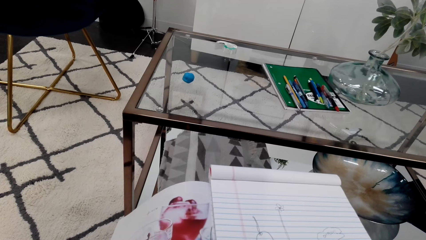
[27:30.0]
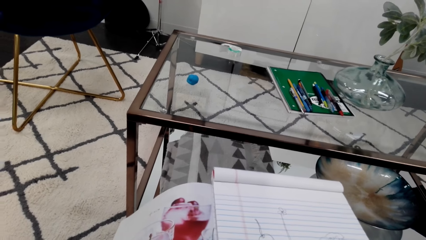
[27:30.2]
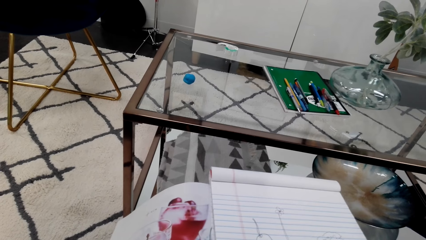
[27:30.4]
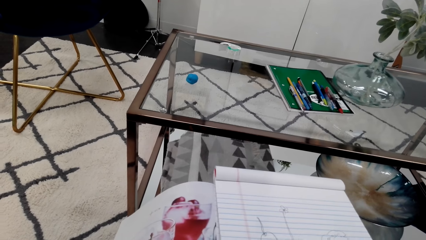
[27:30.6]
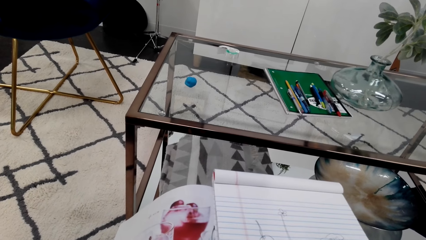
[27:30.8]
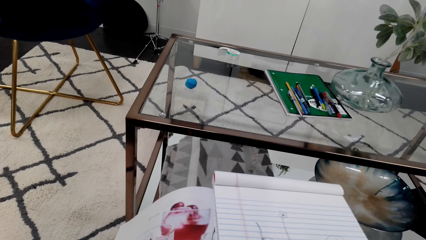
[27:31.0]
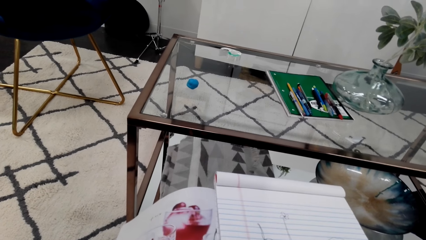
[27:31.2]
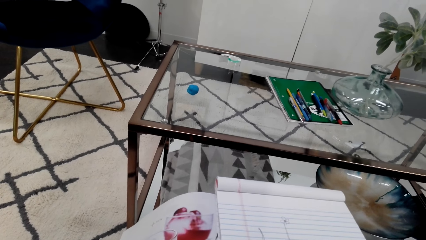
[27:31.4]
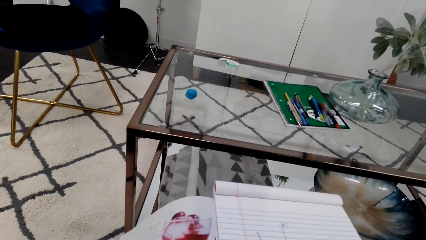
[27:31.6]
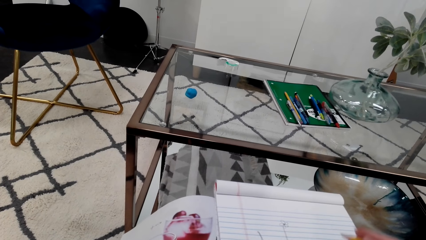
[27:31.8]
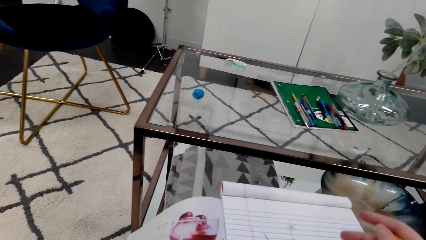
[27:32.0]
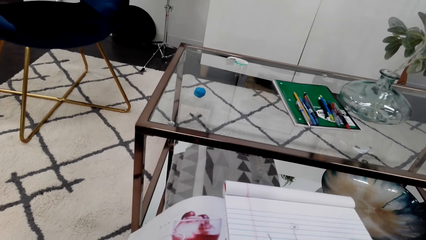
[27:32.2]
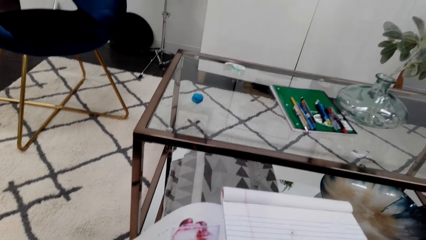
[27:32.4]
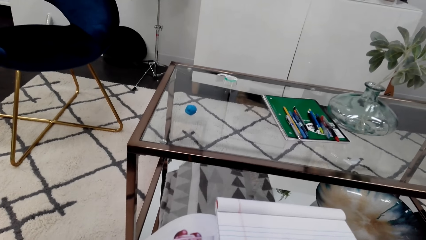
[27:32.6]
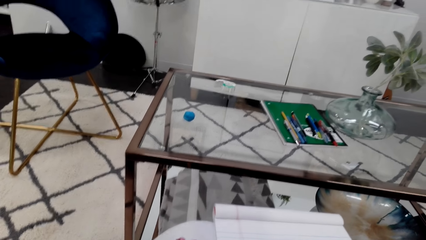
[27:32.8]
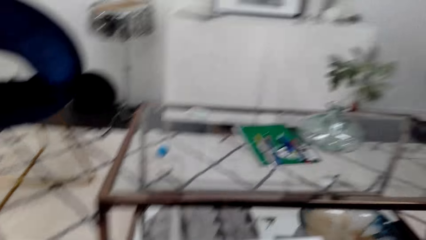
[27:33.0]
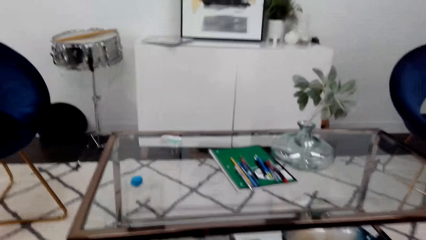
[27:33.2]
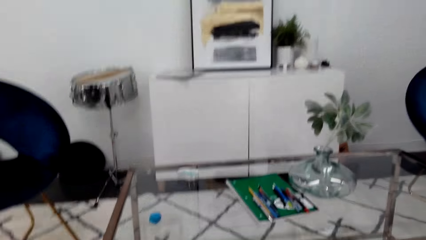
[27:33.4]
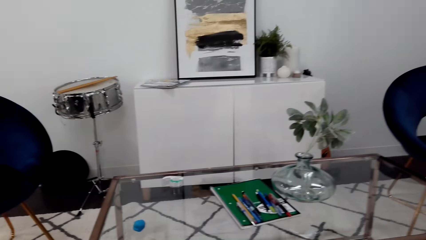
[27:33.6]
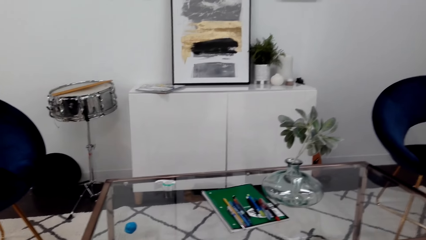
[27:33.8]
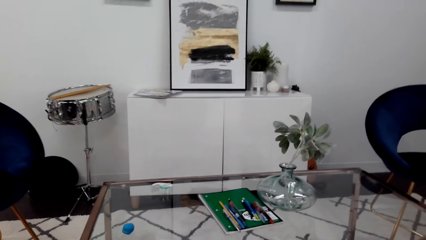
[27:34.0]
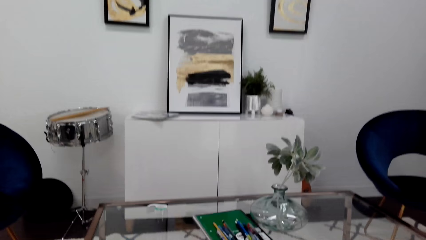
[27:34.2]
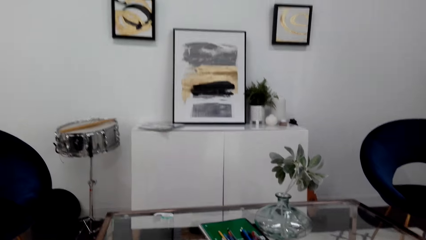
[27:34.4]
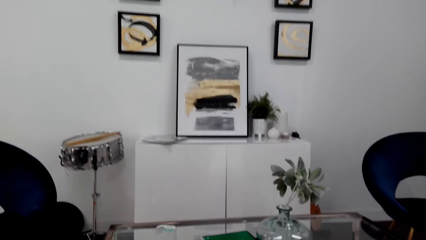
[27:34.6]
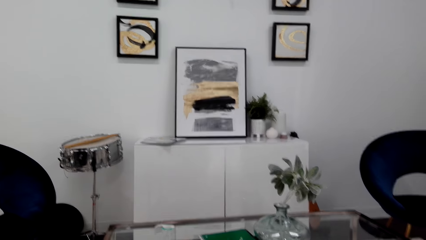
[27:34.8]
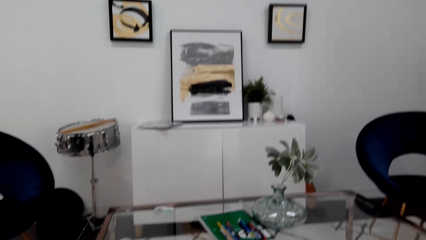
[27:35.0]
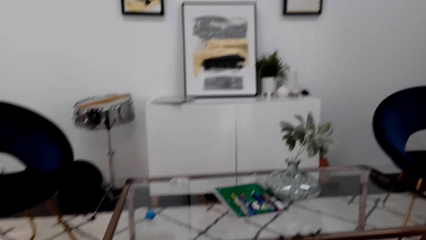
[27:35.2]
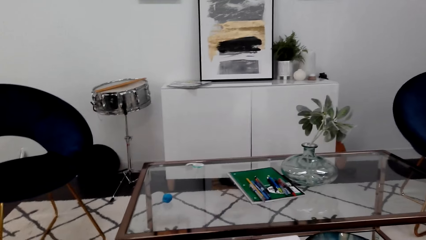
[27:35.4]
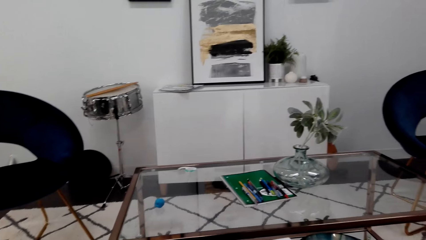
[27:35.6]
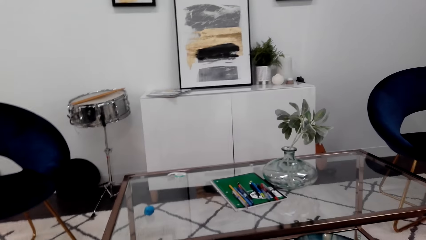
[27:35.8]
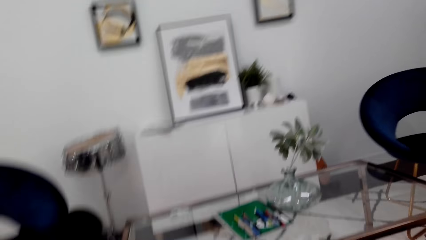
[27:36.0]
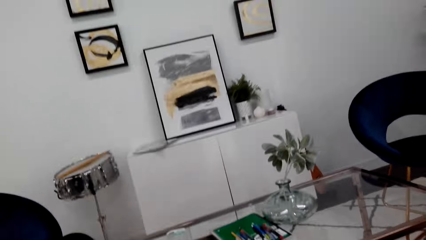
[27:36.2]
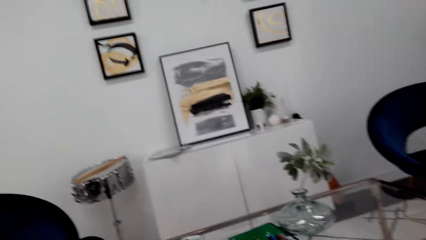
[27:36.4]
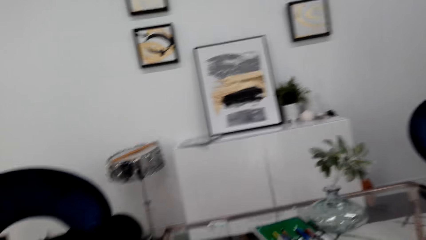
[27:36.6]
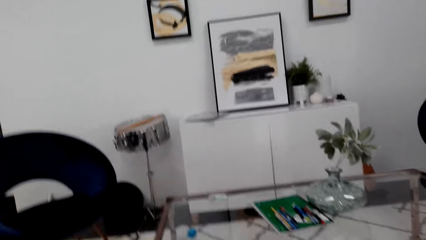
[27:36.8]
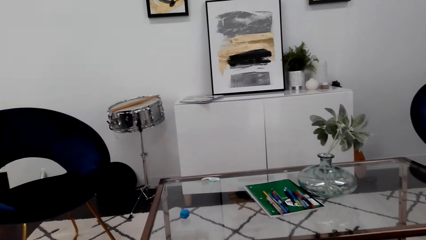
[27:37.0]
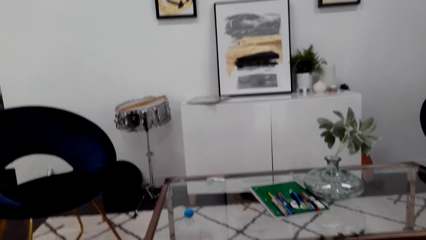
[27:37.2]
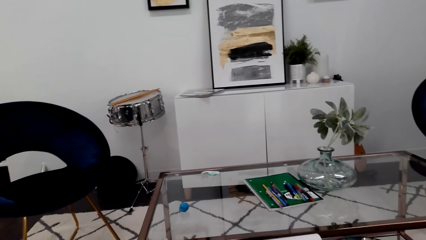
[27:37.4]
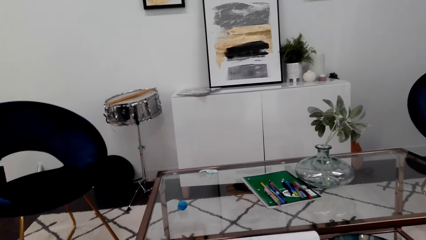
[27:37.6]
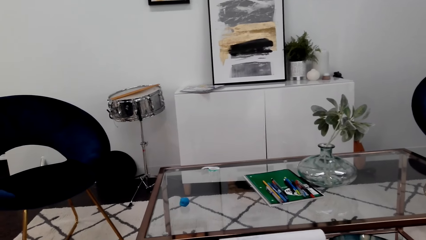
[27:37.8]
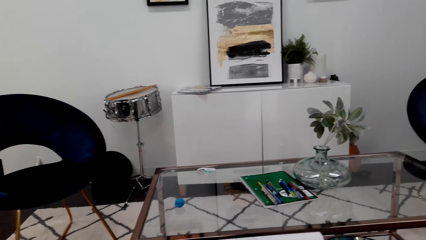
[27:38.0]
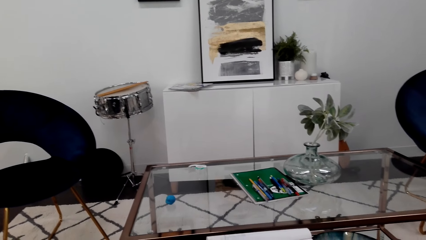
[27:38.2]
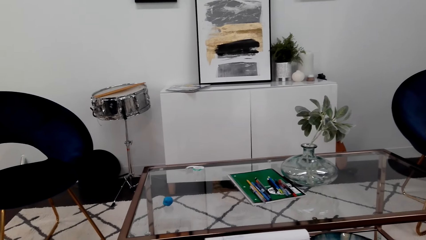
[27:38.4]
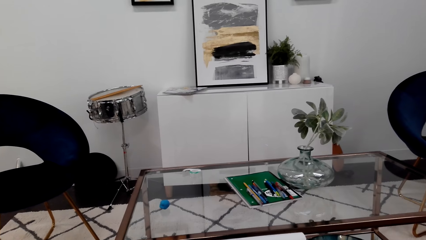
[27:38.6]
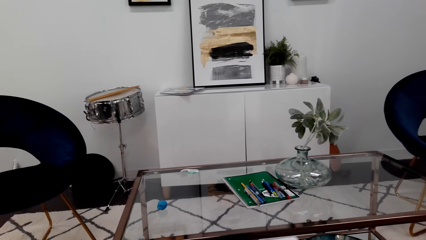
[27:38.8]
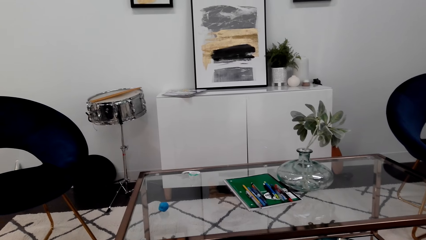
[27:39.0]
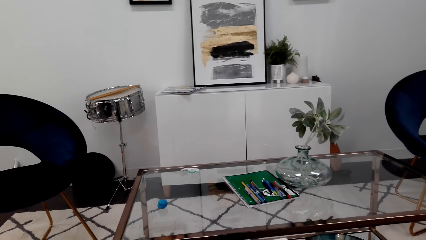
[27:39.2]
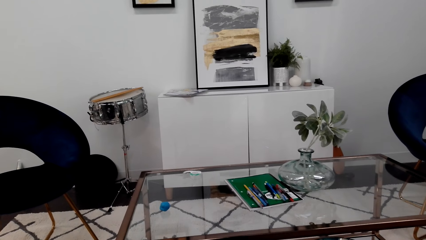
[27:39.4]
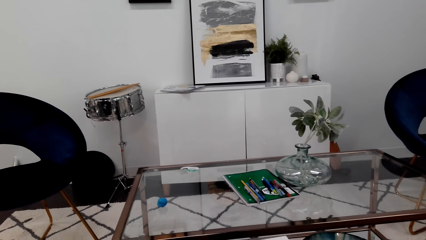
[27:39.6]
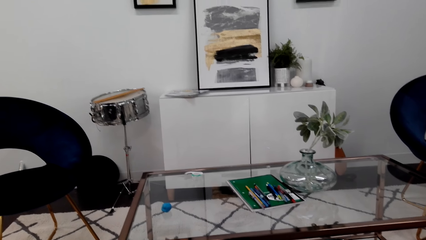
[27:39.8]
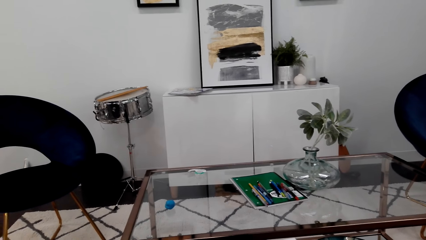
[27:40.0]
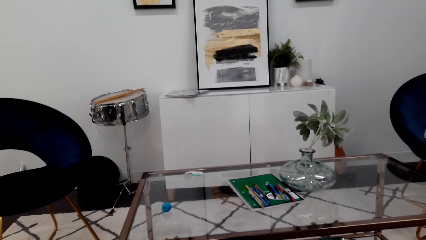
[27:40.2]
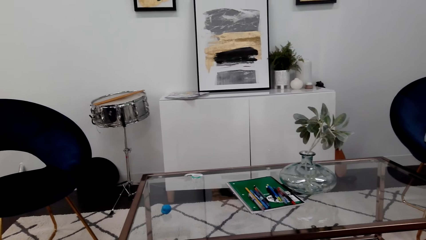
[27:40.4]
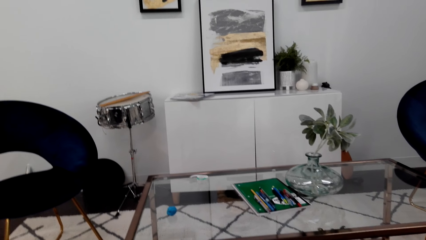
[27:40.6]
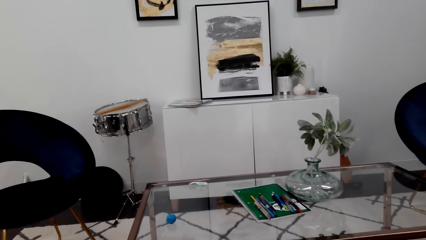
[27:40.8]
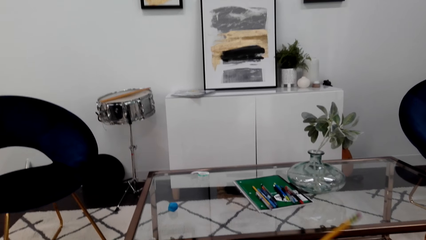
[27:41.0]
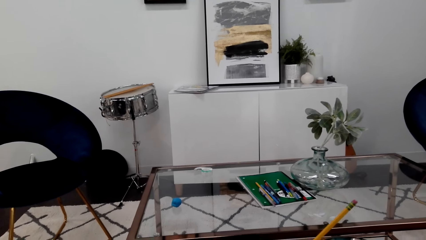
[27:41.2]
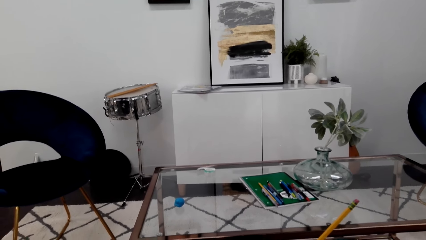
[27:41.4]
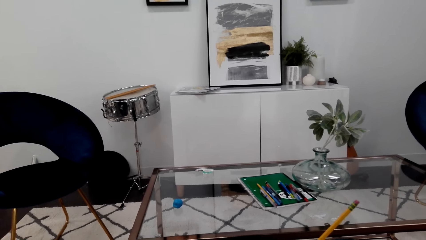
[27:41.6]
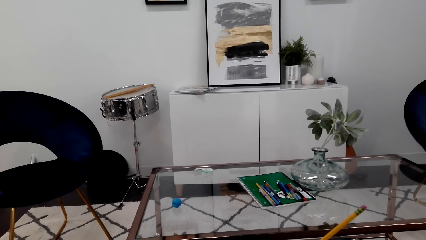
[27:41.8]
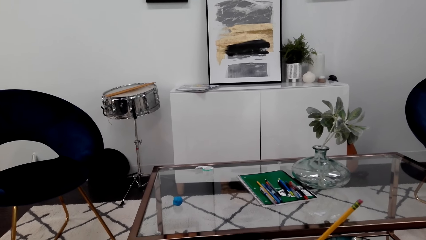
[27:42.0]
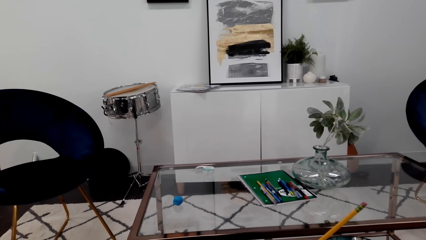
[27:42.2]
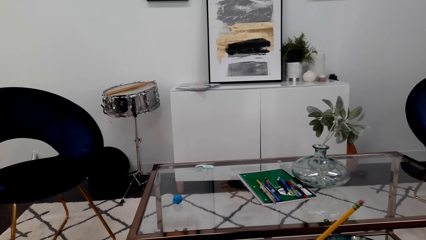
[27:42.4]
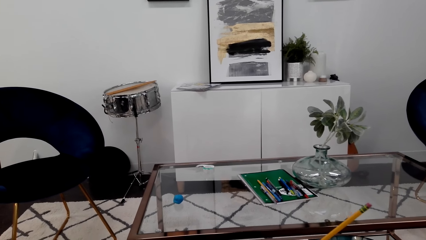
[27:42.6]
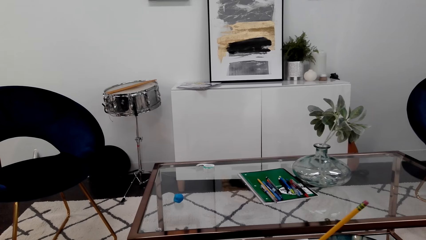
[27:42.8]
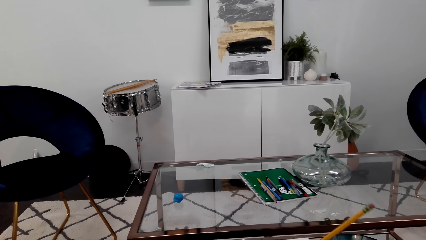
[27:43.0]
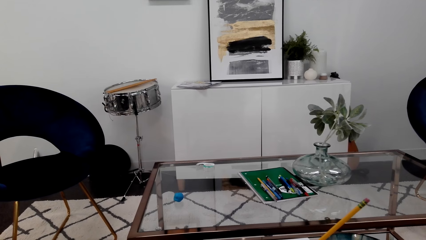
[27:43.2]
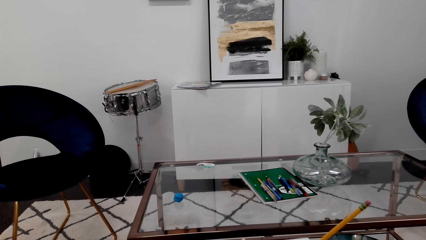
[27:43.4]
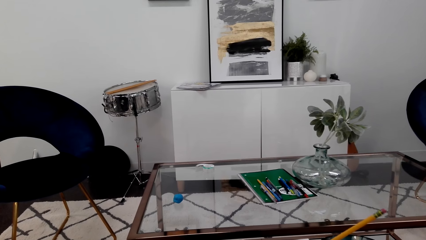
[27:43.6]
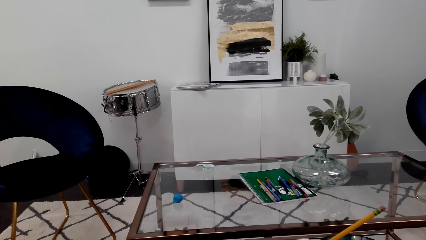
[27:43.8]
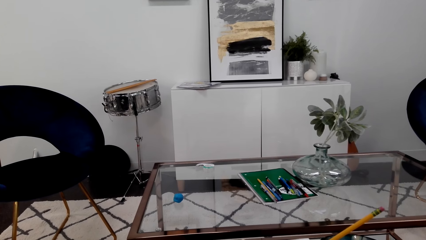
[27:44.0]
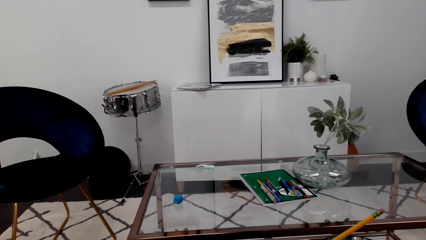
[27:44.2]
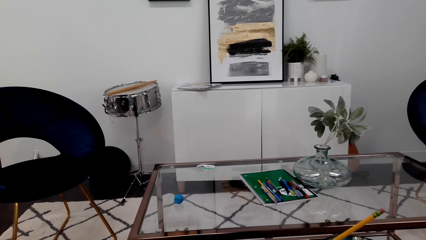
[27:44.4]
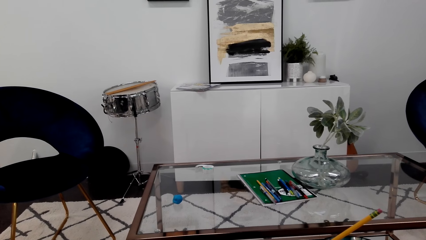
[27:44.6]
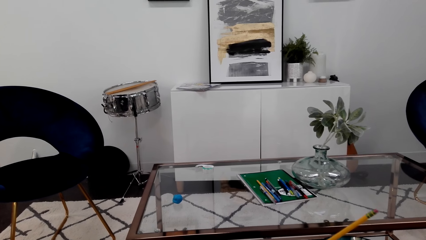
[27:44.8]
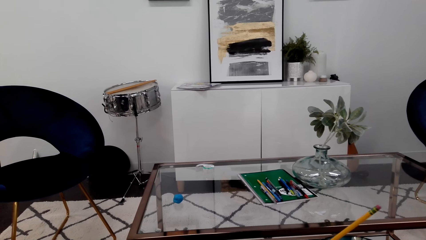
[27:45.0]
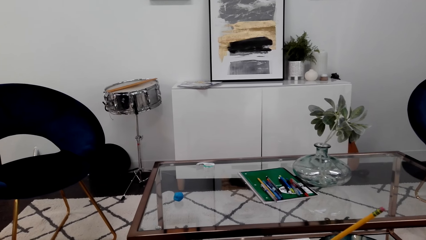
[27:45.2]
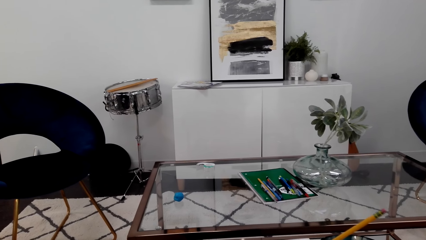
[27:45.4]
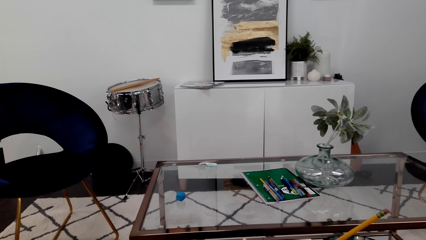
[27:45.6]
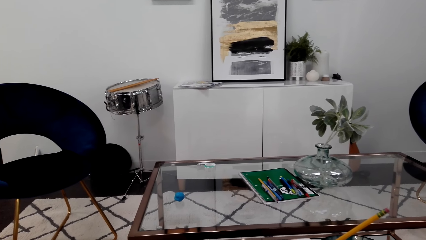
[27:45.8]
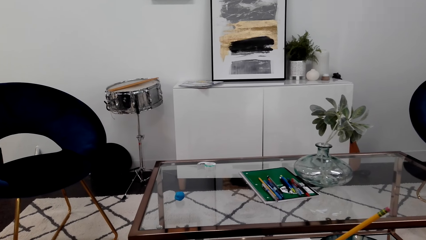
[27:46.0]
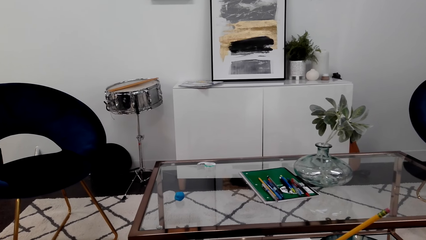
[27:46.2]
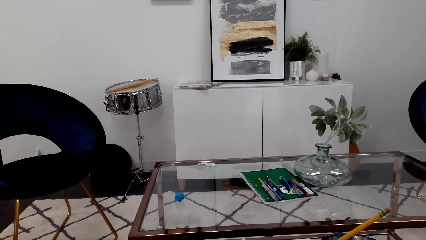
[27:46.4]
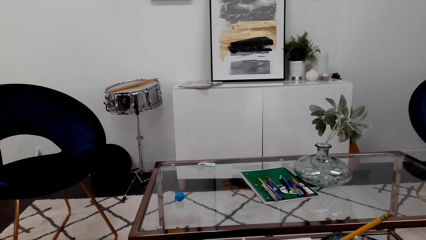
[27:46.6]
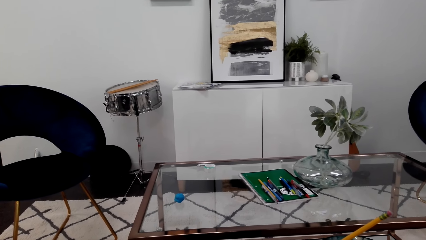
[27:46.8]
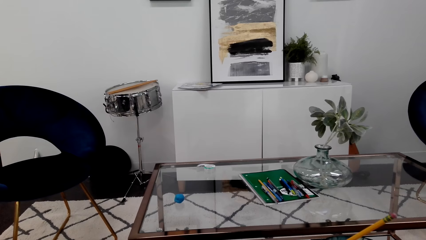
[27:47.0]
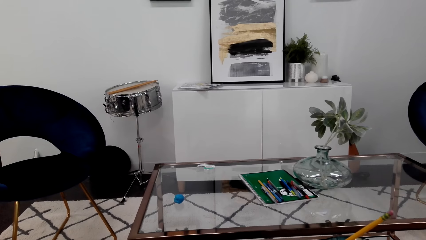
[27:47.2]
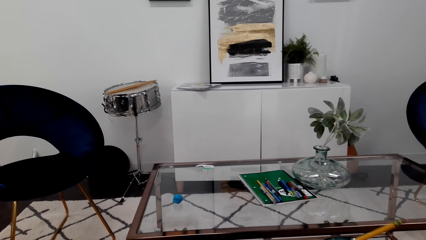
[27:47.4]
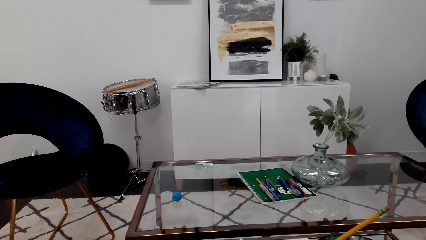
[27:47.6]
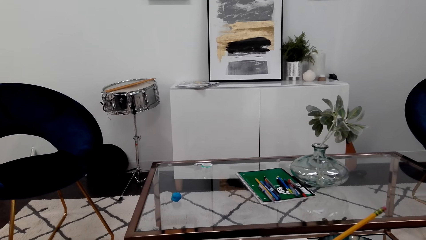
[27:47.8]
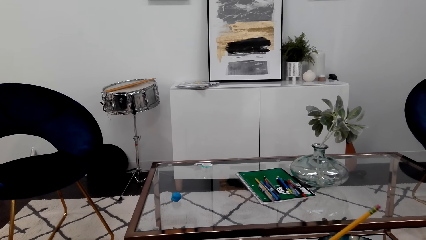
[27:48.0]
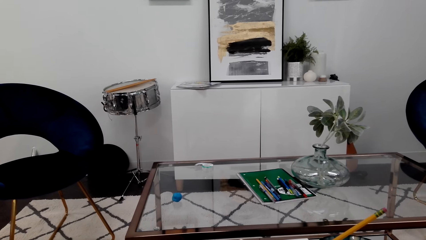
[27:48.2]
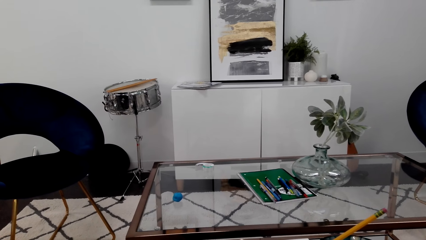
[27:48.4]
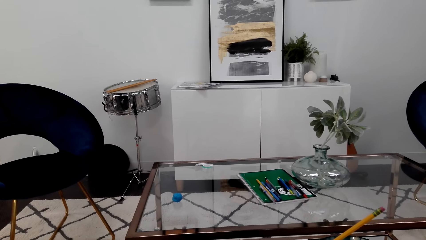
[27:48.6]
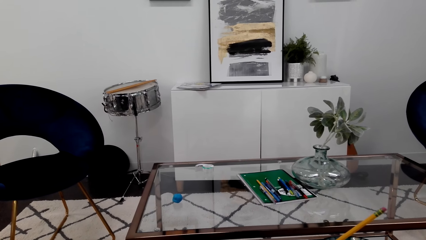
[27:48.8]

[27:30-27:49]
The camera wearer looks around. They erase part of the drawing. They wipe rubber dust off the notebook. They draw on the notebook. They write on the book with a pencil.
